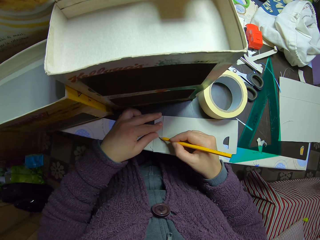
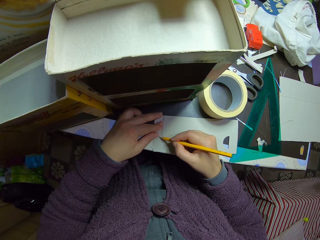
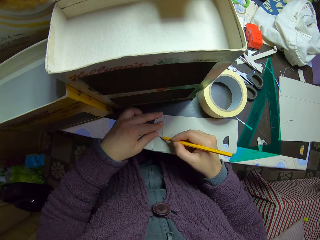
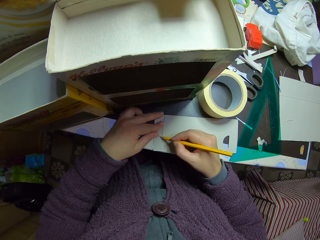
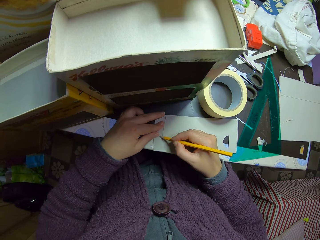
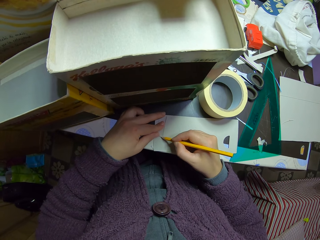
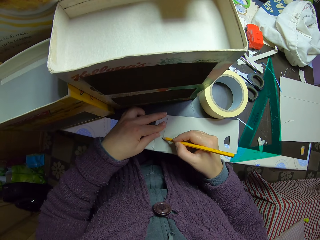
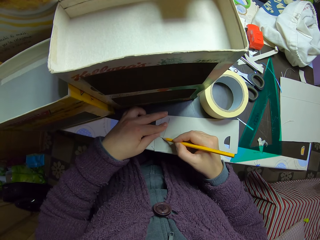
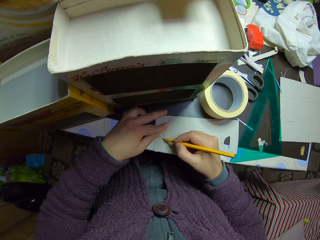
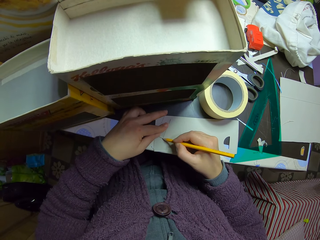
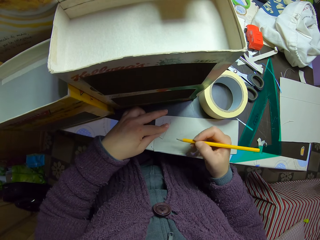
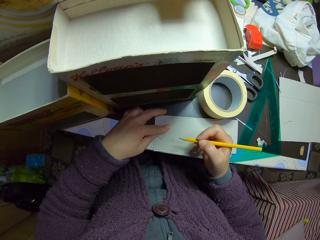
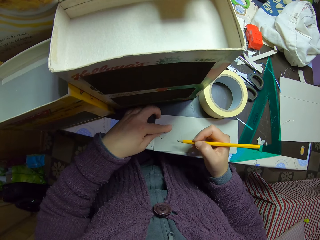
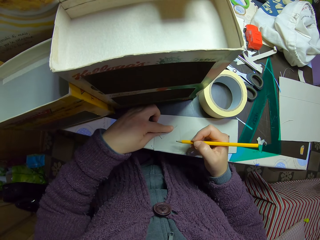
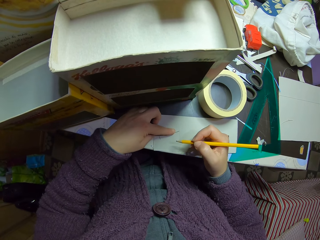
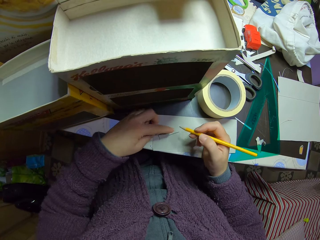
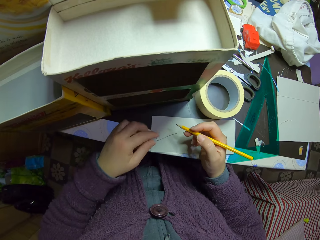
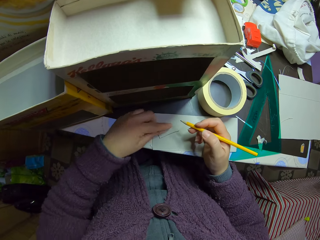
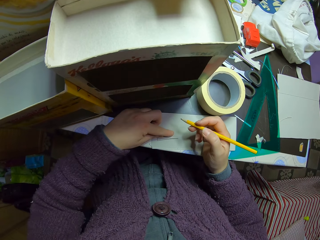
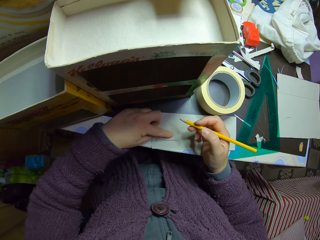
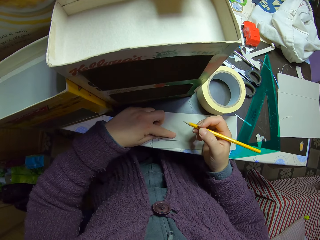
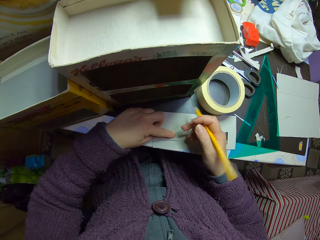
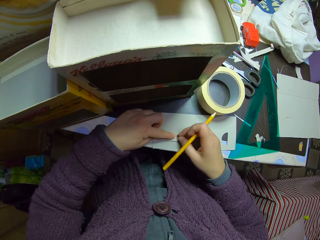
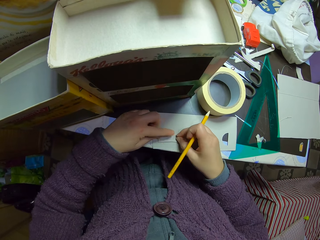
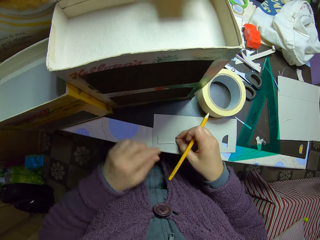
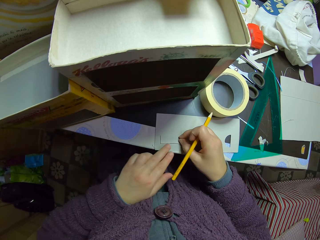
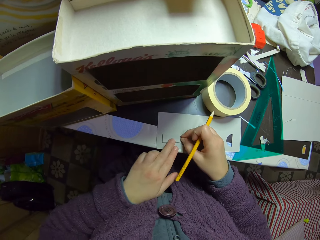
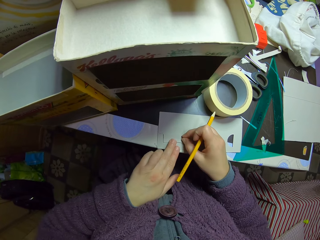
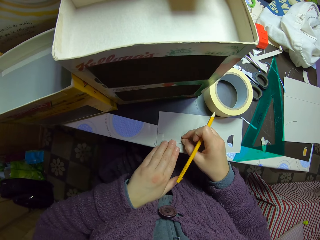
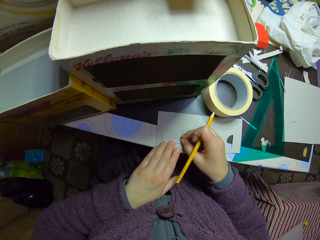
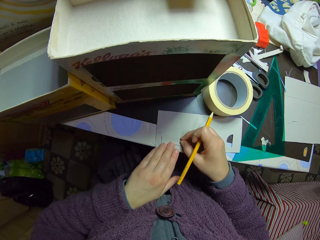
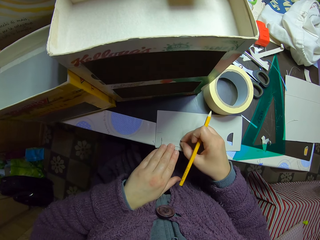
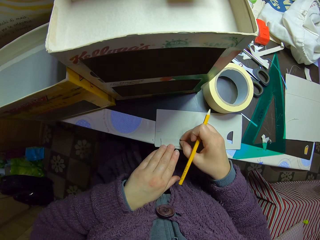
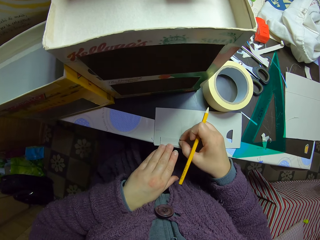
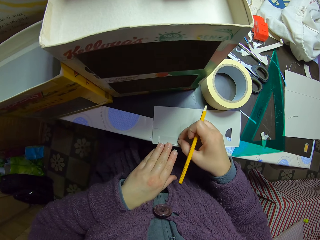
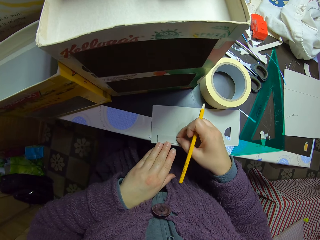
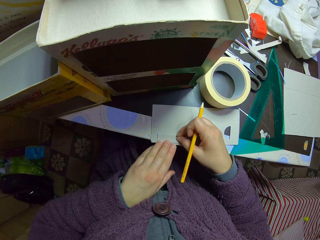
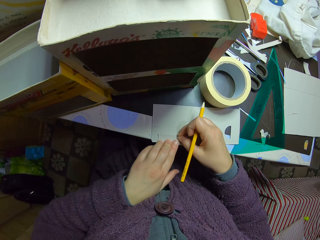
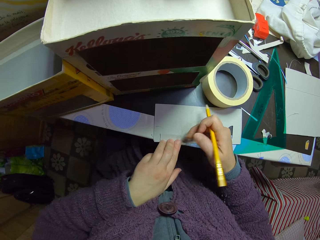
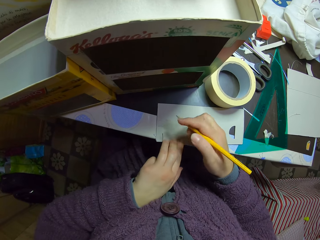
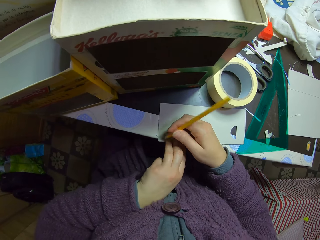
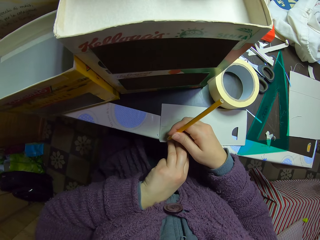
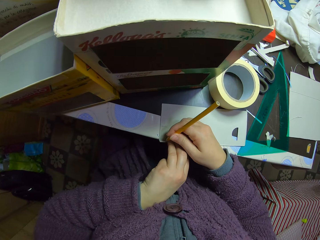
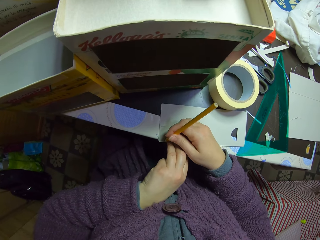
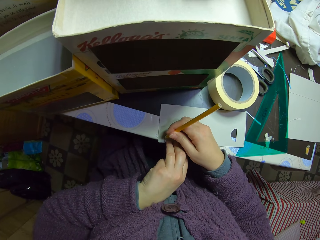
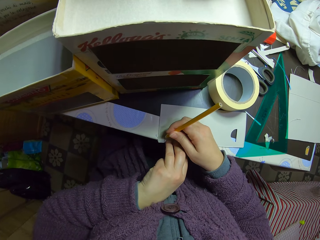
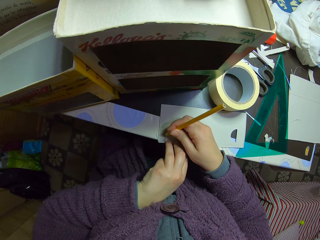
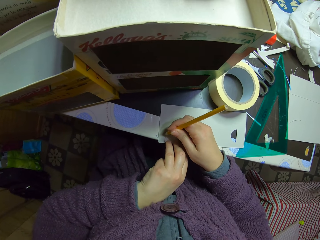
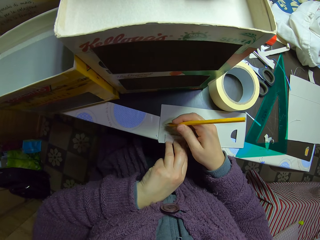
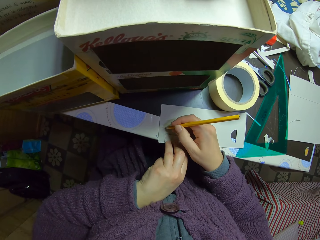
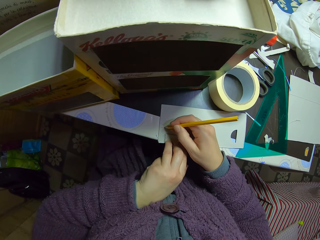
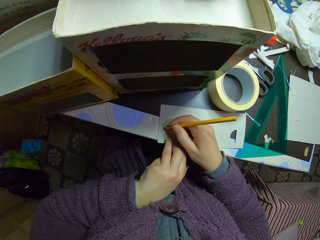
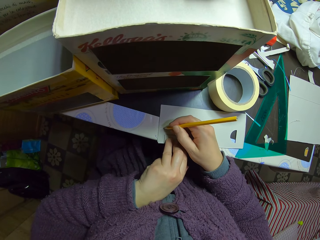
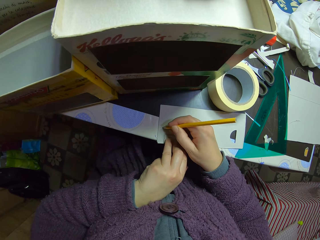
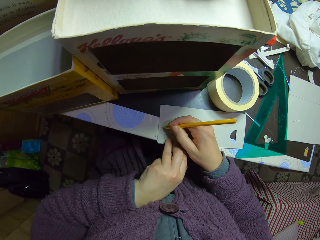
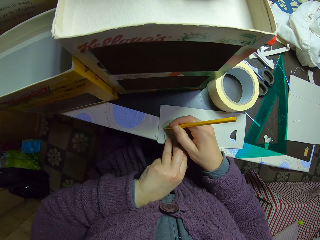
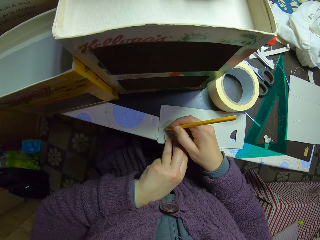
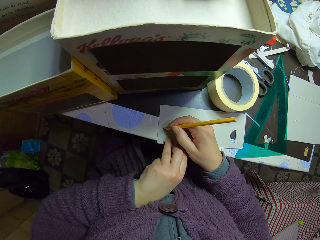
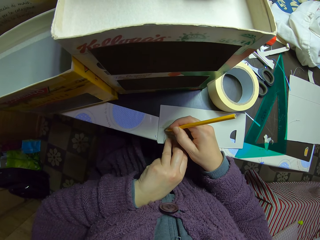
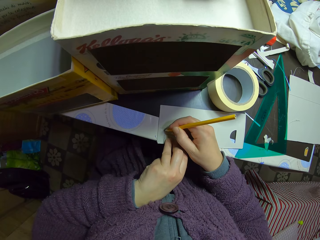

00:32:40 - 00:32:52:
The camera wearer moves the model piece. They touch the model piece. They move the model piece. They draw on the paper.

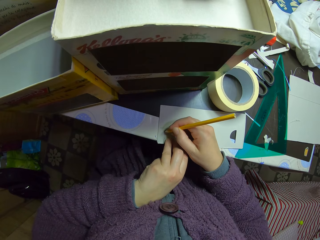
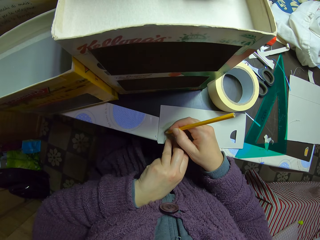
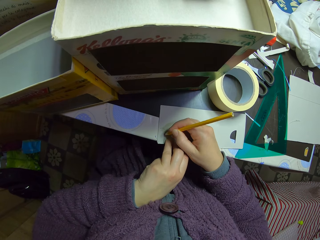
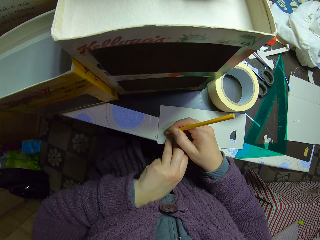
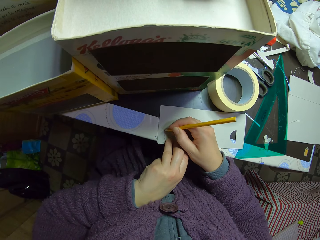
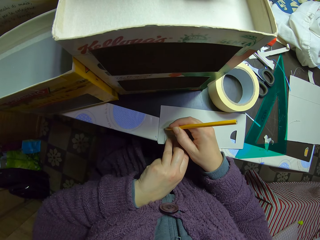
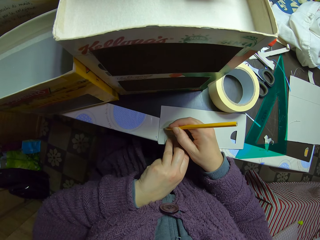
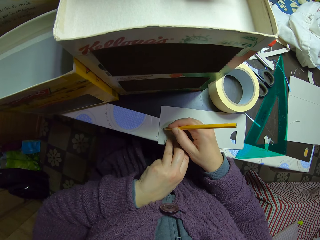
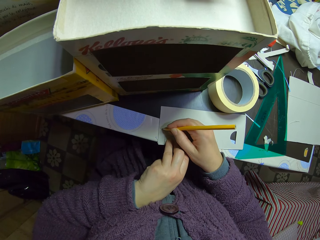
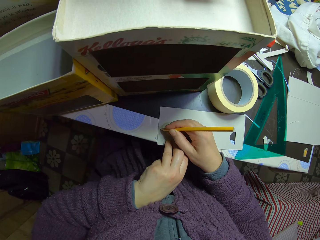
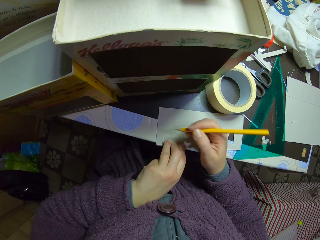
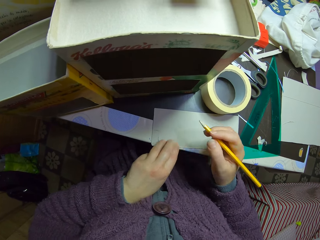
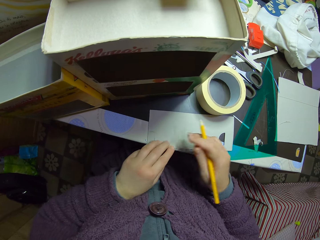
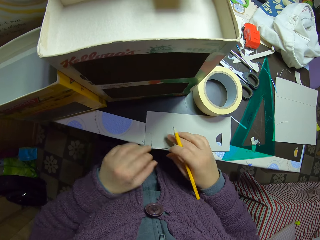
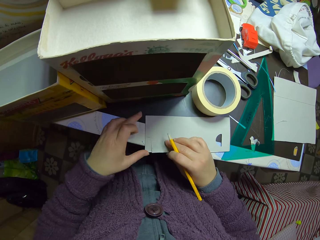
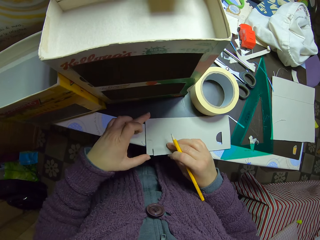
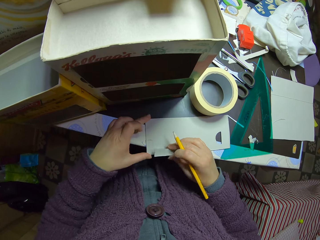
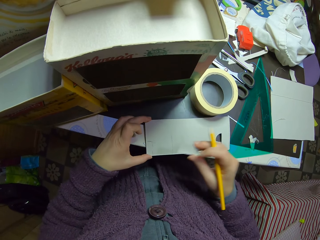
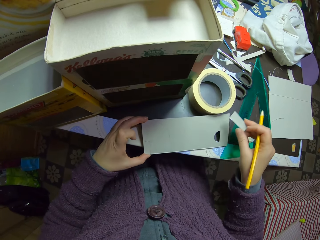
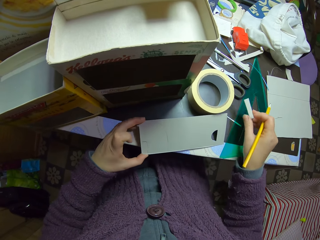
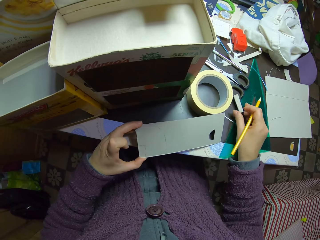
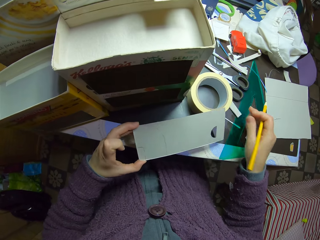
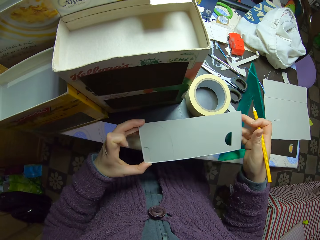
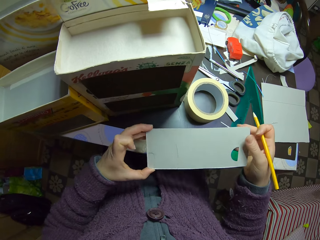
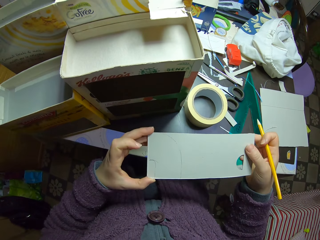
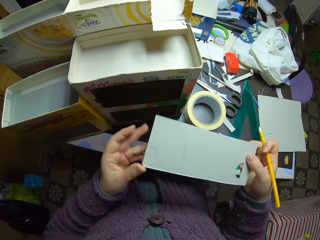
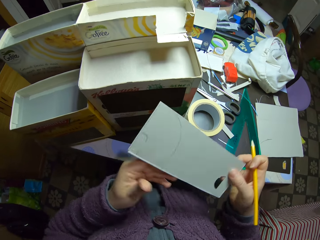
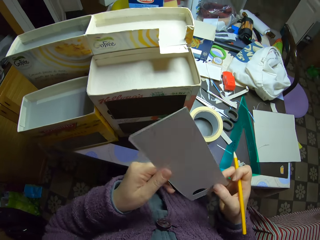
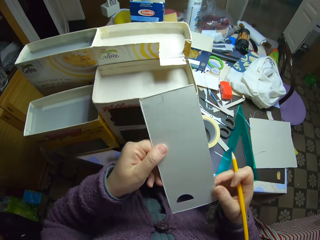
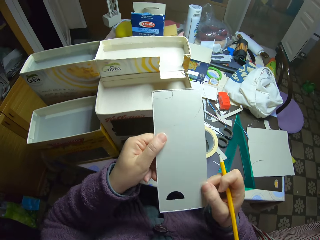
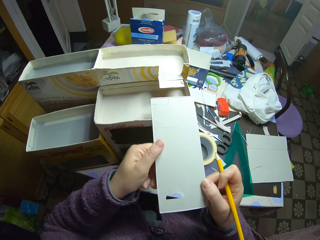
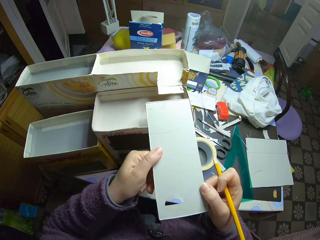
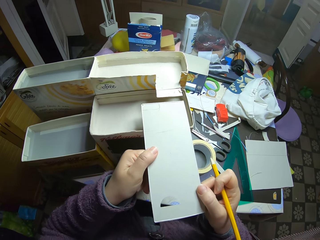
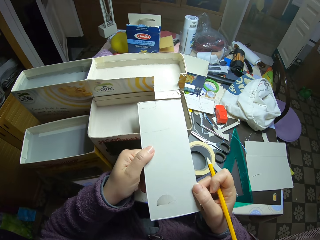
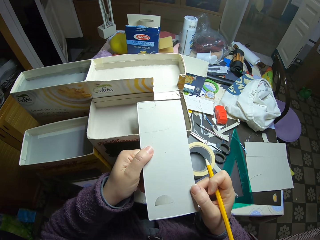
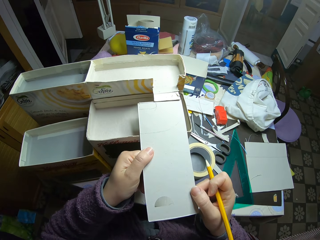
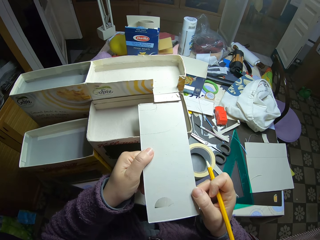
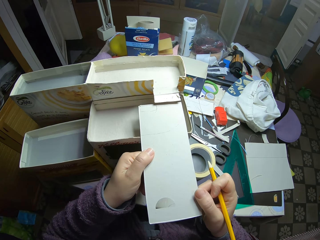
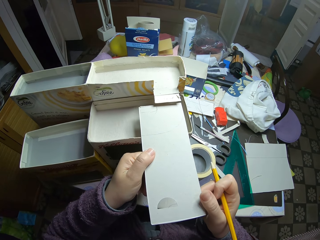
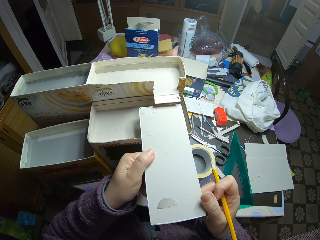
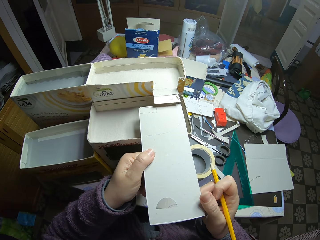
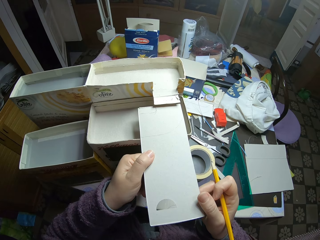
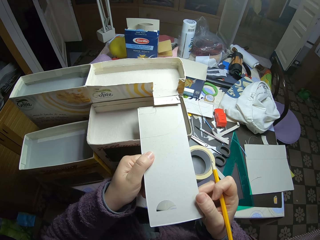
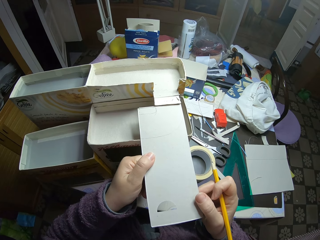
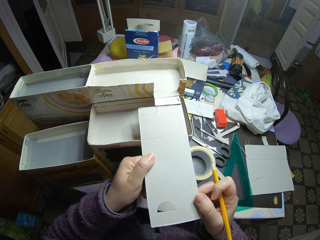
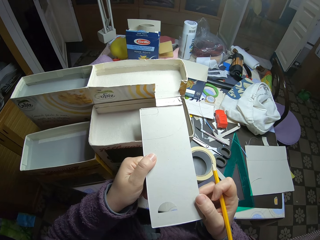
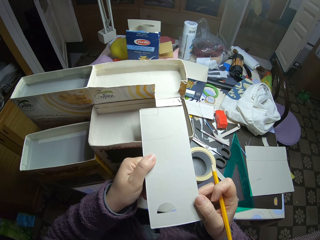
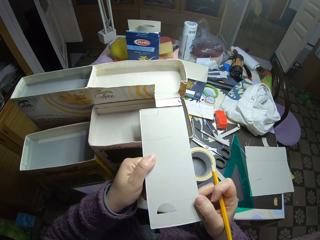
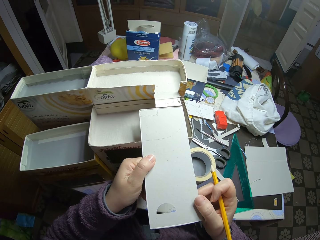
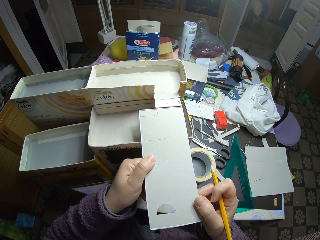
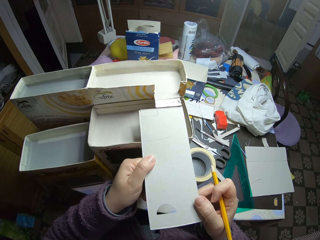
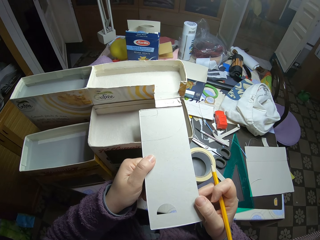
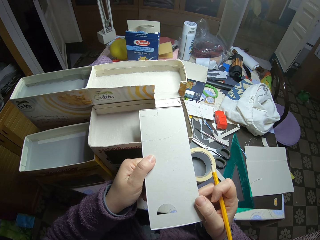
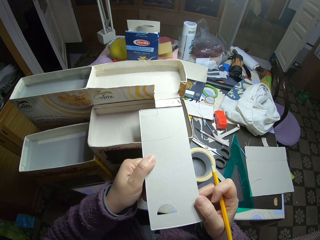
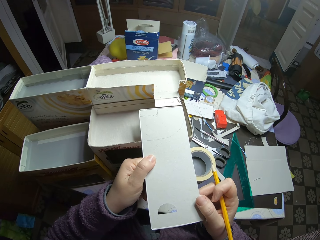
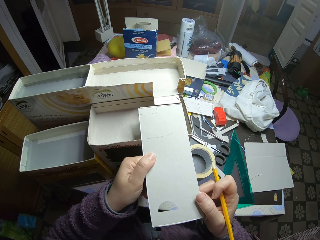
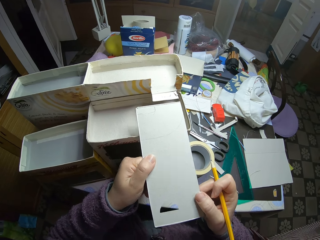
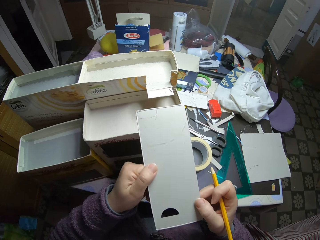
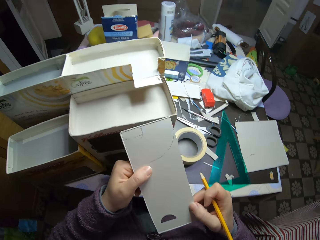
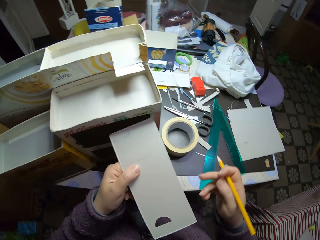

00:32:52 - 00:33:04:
The camera wearer moves the model piece. They pick up the model piece. They lift the paper. They put the model piece on the table. They touch the paper. They look at the paper. They turn the paper. They put the paper on the model. They size the piece of carton on the carton box. They look at the paper. They move the hand.
